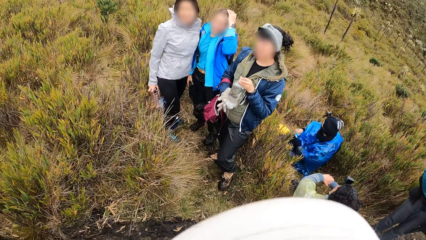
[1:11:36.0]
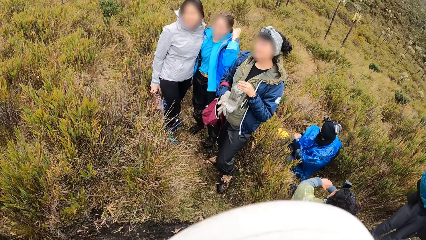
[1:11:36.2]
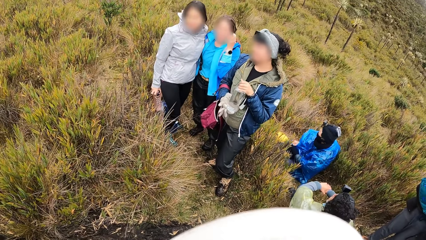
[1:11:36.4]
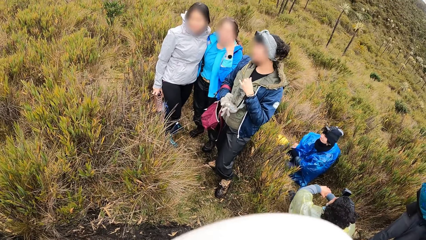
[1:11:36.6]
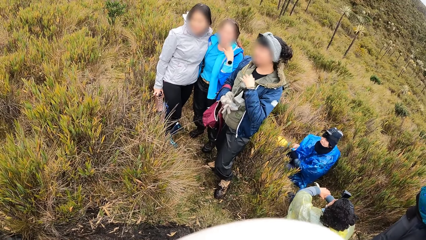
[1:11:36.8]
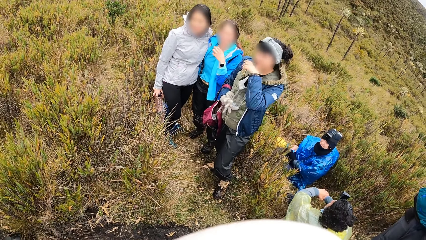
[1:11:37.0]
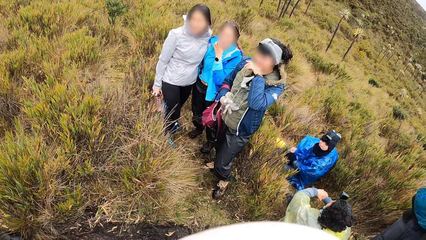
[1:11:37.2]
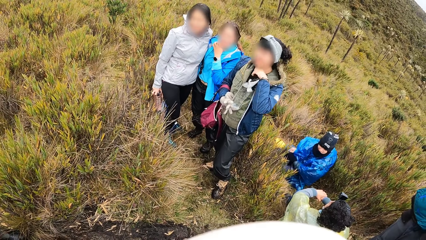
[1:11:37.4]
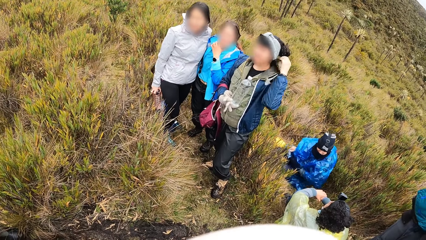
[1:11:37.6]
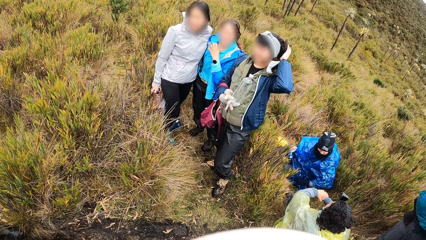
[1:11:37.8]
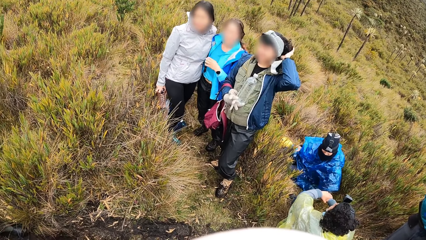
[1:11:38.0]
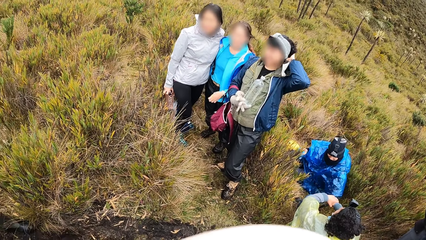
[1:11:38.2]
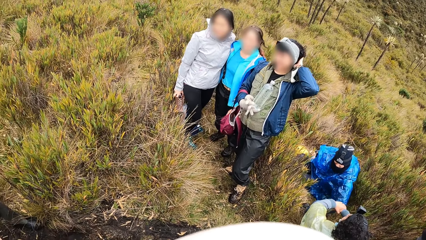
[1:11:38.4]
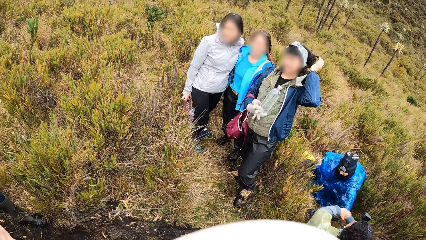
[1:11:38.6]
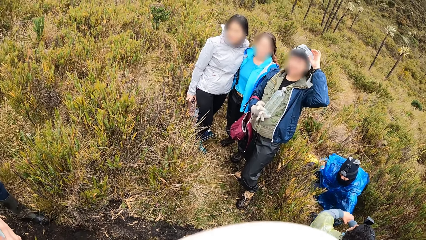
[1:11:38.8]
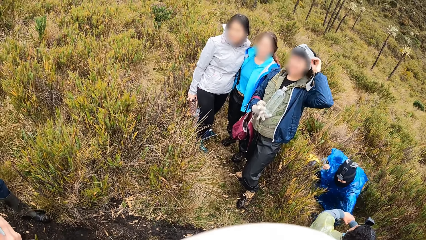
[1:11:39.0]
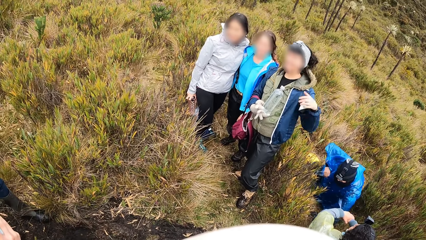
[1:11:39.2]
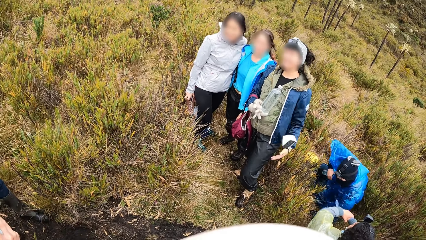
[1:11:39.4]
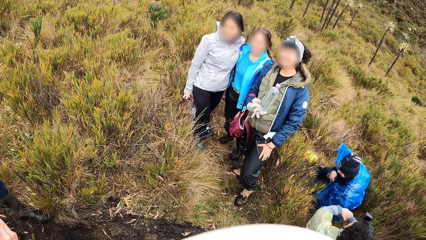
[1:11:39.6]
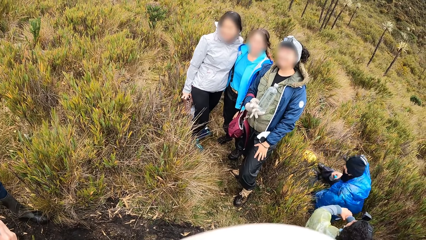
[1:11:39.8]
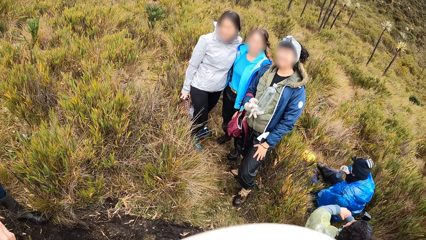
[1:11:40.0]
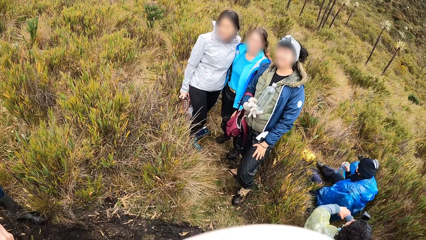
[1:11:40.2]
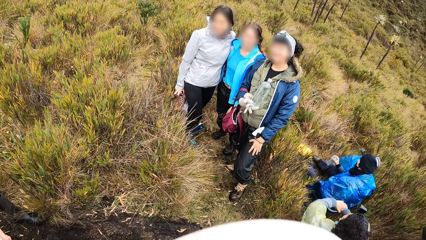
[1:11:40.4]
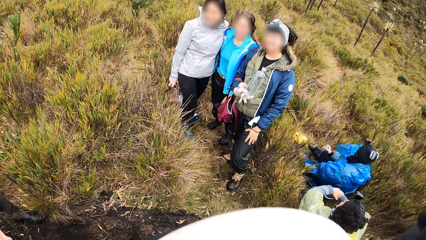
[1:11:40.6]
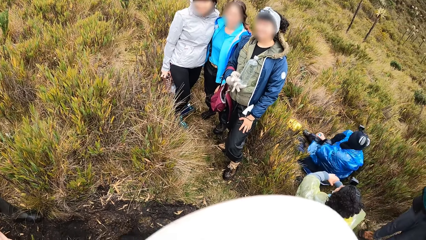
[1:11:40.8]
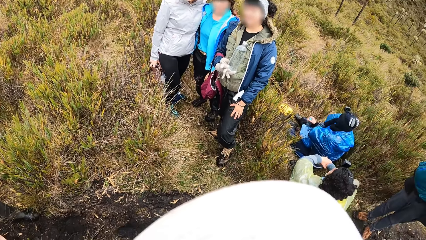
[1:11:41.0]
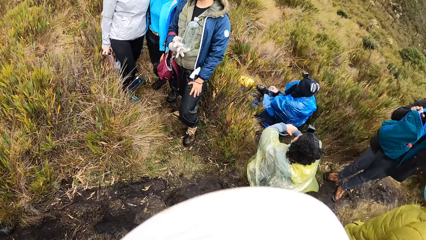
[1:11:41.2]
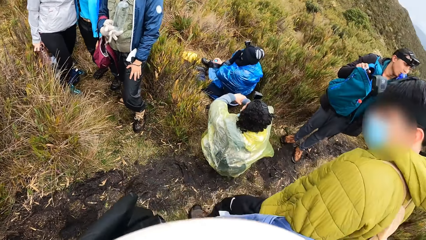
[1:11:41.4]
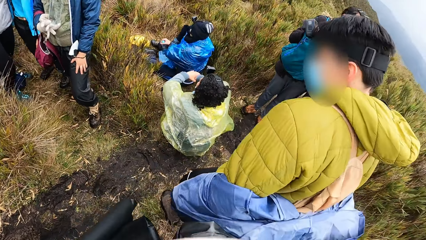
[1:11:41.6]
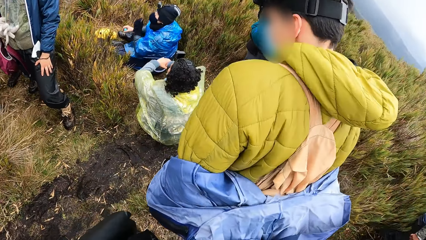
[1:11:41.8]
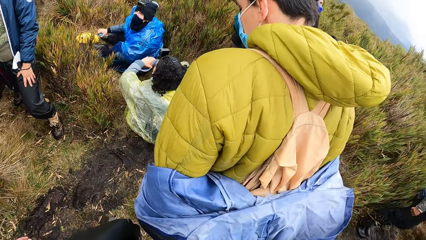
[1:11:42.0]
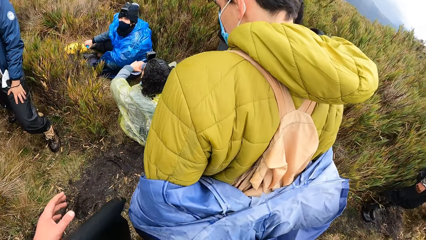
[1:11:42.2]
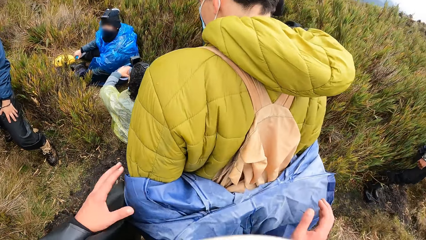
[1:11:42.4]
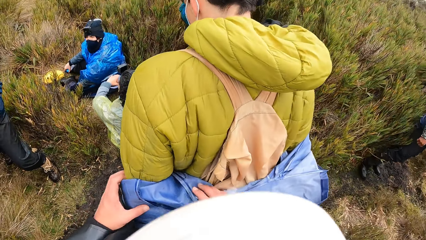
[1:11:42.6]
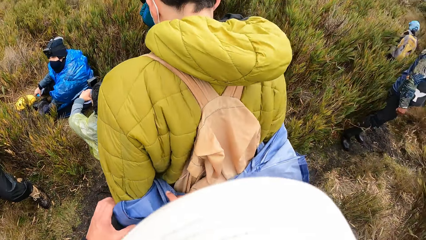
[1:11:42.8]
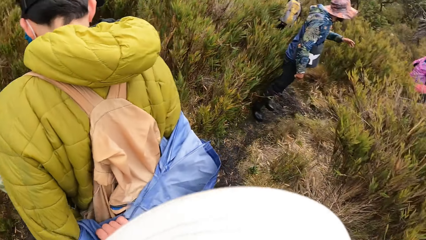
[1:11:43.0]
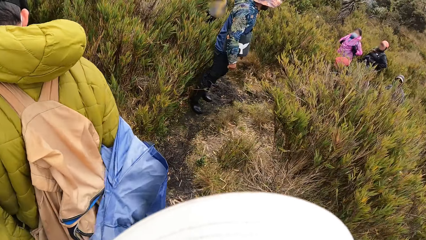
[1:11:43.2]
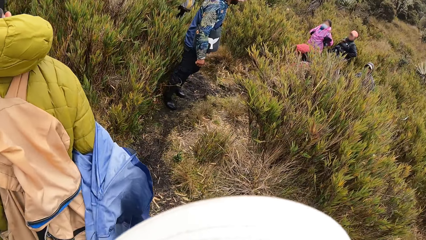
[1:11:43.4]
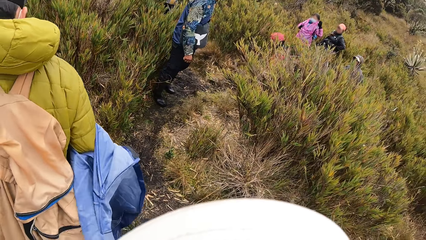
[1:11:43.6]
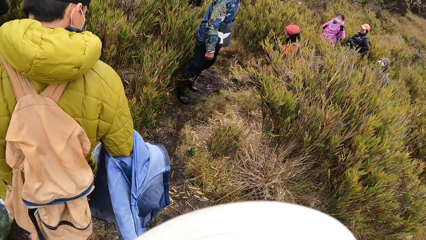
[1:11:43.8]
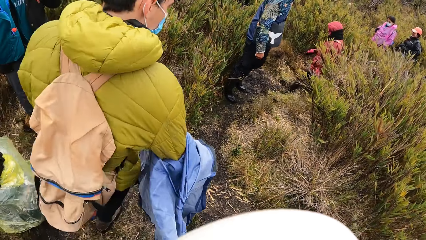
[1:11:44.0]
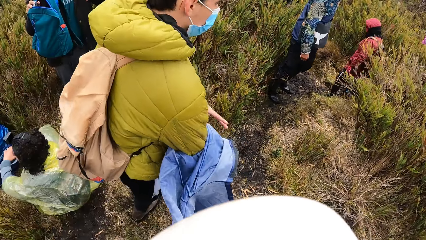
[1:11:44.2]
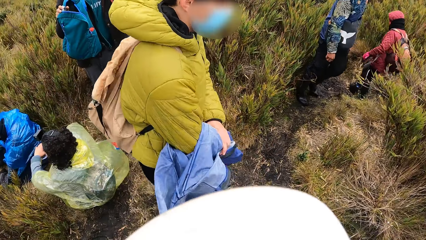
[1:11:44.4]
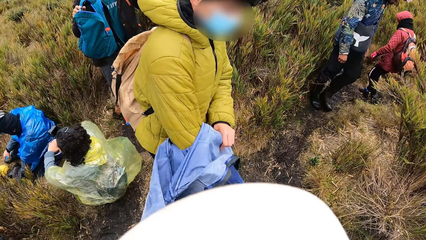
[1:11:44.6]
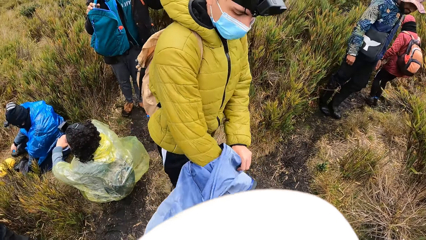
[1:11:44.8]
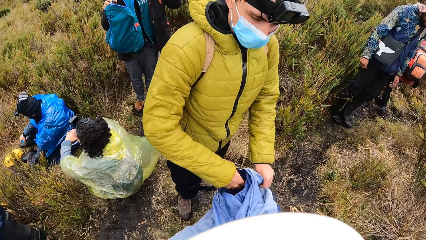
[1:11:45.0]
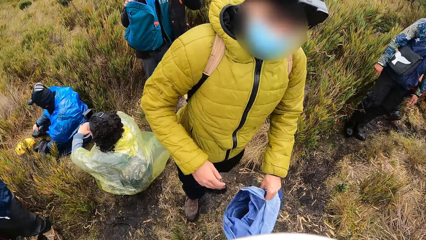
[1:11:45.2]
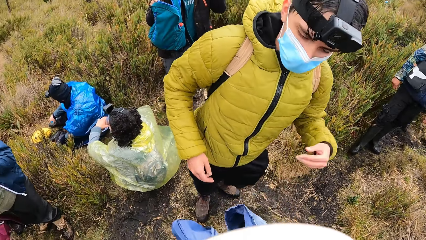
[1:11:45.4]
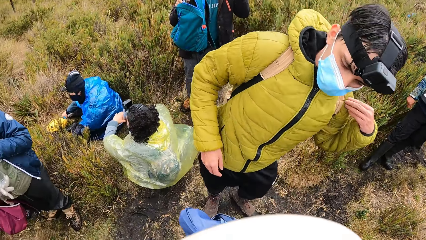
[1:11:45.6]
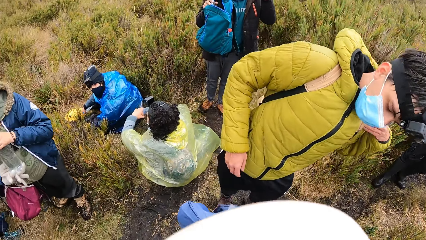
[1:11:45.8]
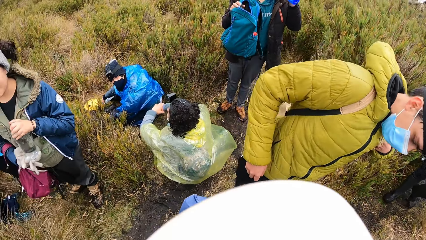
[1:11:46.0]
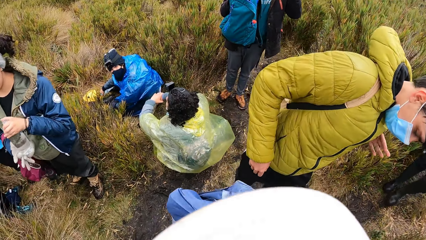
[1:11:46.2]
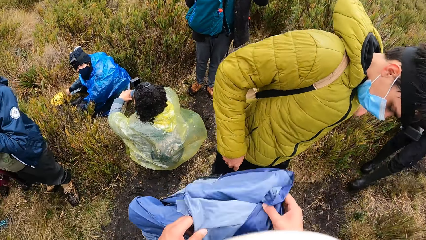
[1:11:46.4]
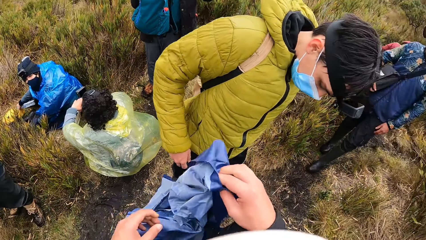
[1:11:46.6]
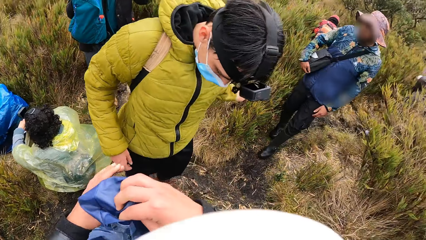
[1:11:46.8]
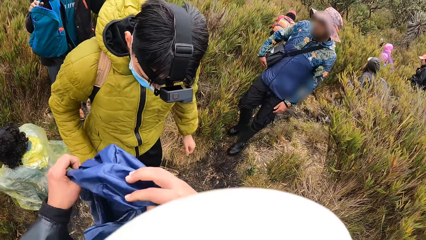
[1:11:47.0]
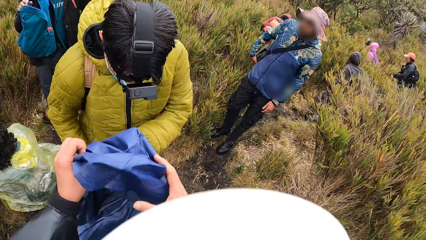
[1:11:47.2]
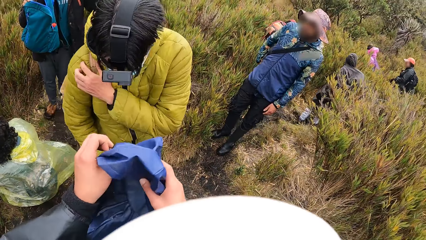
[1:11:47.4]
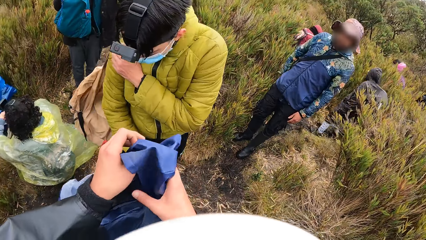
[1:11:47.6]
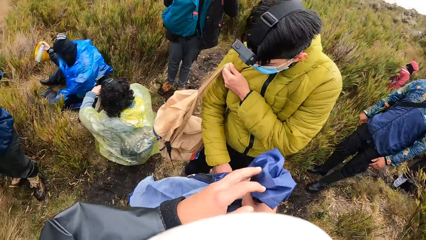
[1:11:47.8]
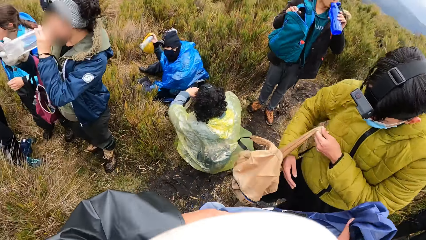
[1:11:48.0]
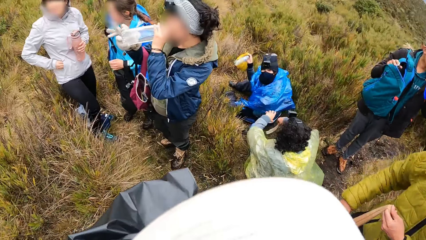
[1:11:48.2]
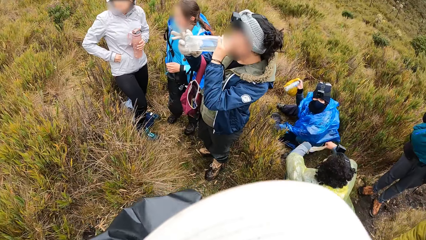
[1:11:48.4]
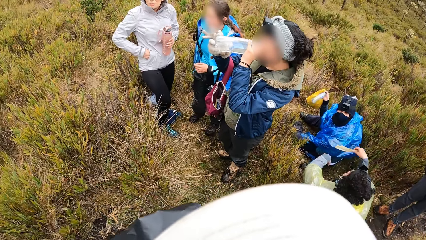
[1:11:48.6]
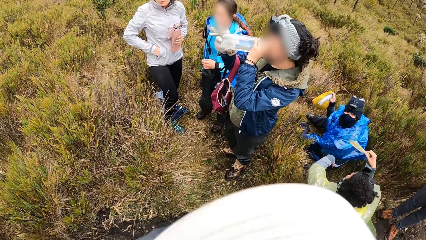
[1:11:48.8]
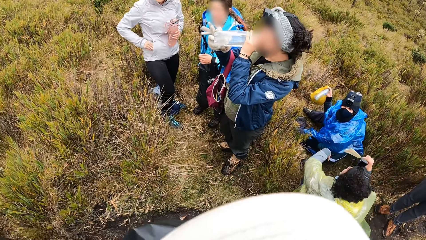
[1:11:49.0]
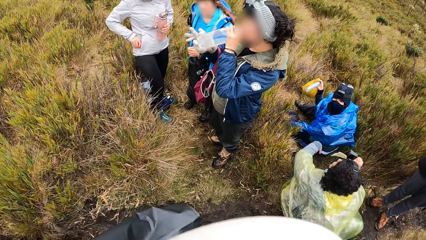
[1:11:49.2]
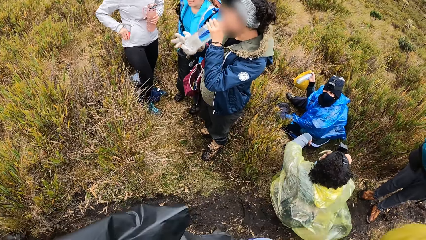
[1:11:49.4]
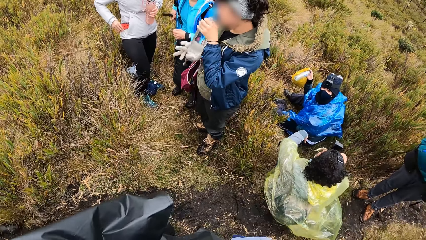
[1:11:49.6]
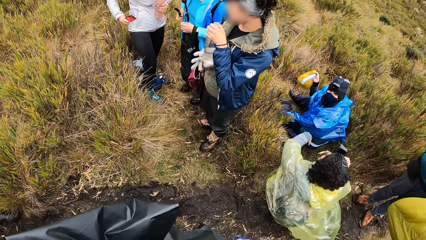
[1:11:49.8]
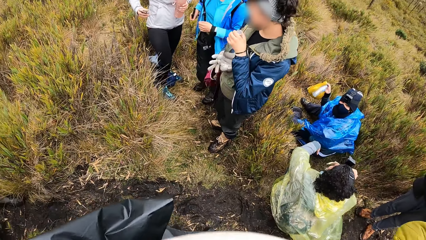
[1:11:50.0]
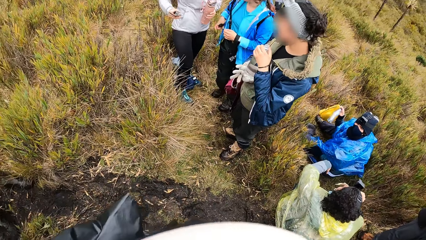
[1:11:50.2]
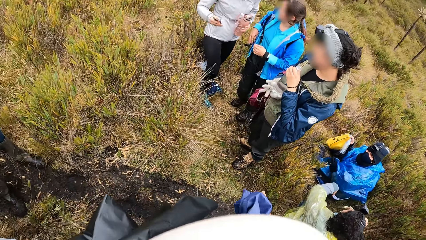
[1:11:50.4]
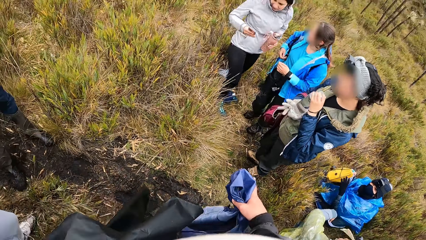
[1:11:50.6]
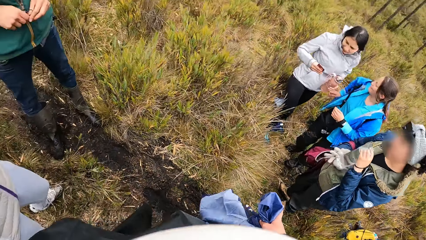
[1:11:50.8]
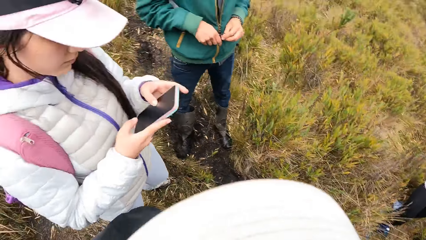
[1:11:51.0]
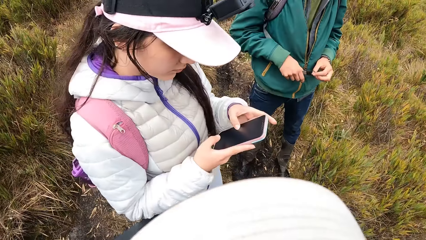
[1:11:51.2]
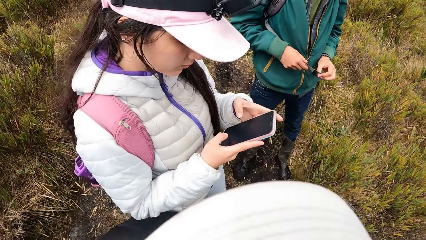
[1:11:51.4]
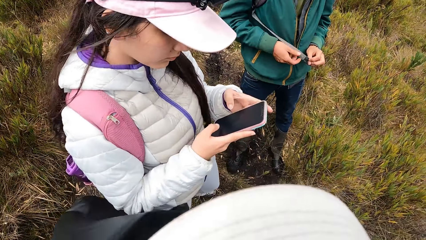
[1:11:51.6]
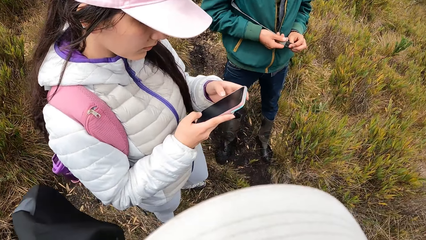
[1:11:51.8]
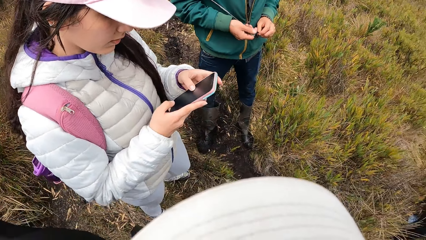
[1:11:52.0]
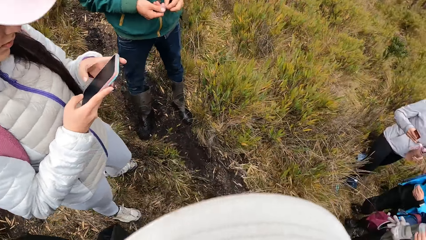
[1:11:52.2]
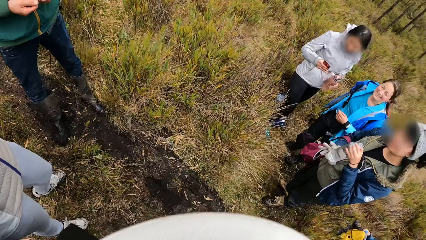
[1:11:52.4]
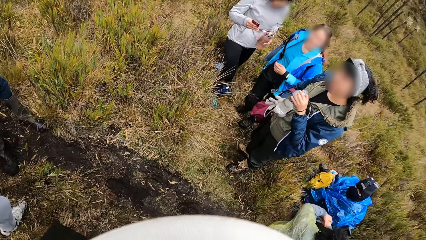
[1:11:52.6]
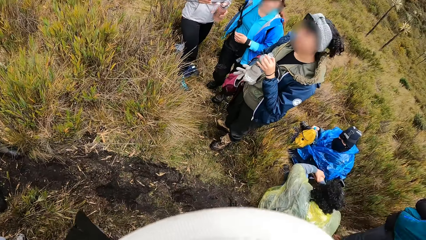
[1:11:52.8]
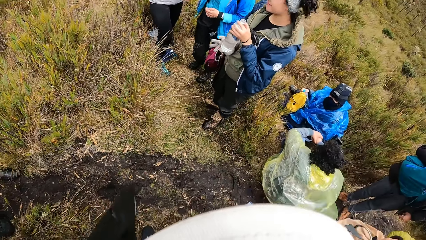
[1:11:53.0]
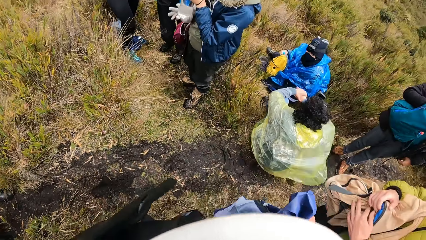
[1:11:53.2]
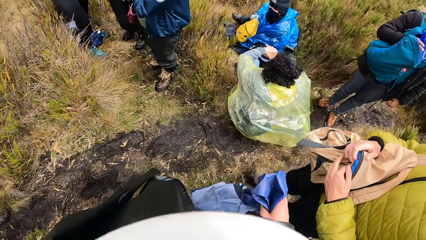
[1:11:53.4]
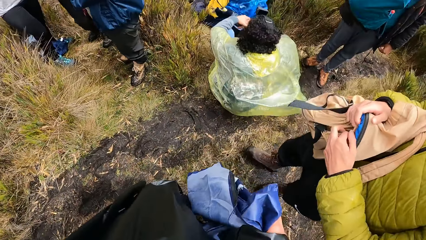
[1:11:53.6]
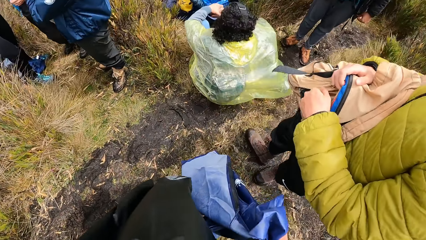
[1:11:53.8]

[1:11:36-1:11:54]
The camera wearer pulls off a jacket from a man with both hands. They hold the jacket. They arrange the jacket. The man takes off a backpack from his back with his left hand.
